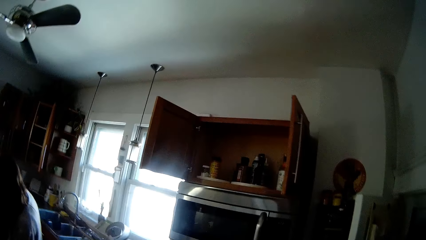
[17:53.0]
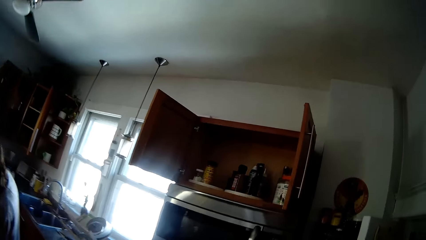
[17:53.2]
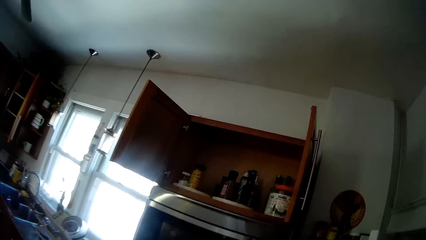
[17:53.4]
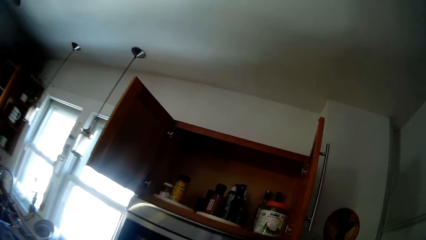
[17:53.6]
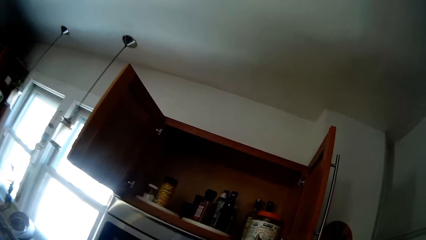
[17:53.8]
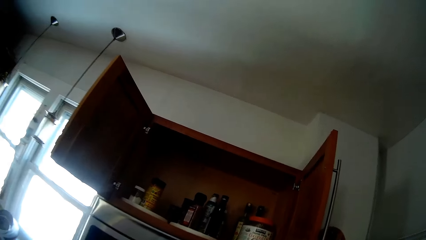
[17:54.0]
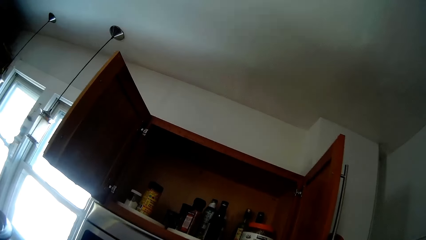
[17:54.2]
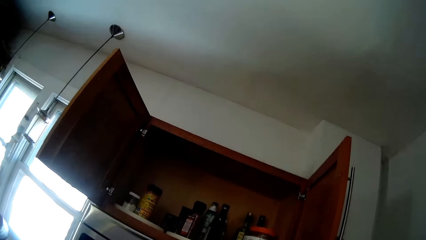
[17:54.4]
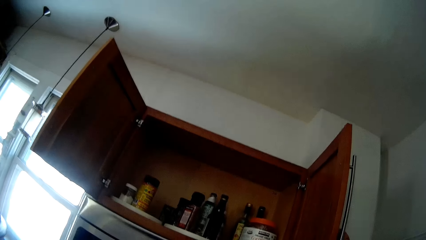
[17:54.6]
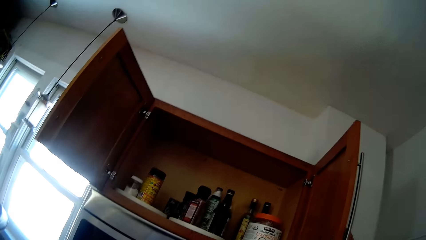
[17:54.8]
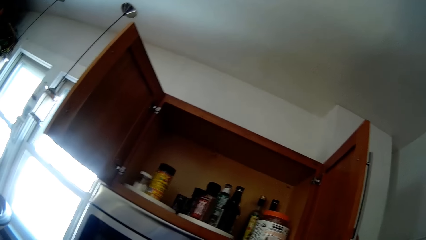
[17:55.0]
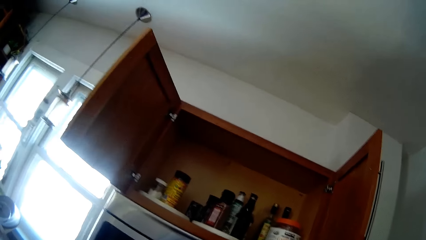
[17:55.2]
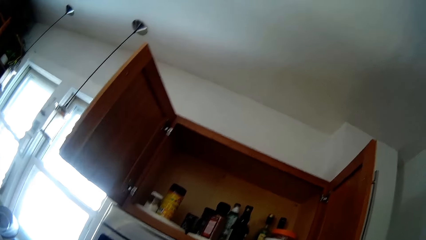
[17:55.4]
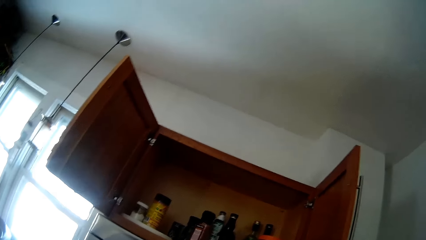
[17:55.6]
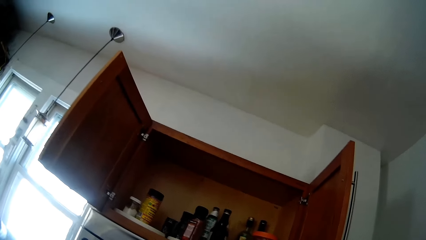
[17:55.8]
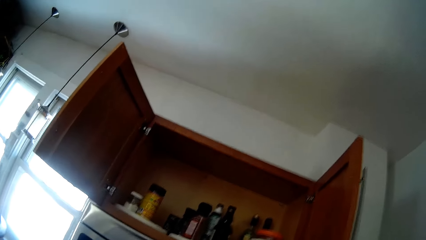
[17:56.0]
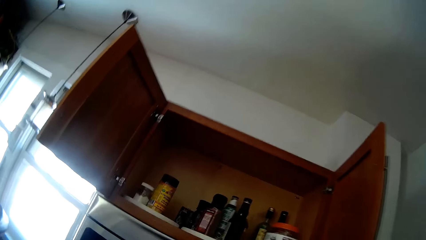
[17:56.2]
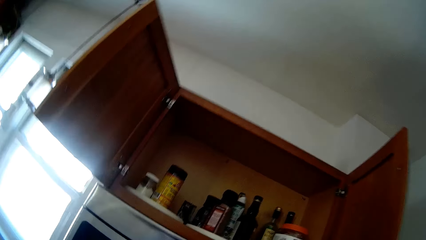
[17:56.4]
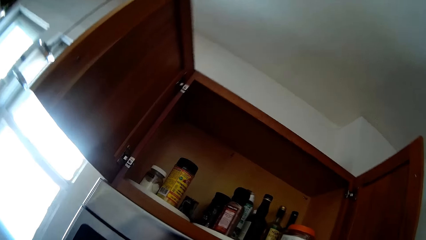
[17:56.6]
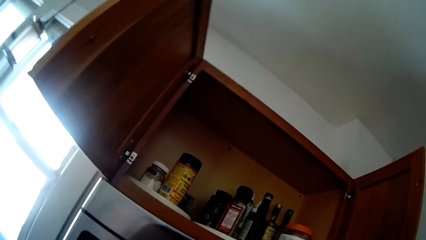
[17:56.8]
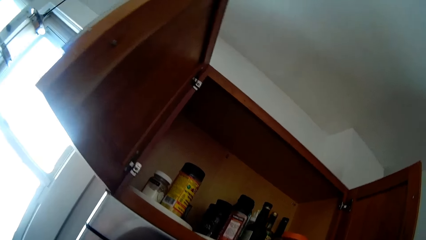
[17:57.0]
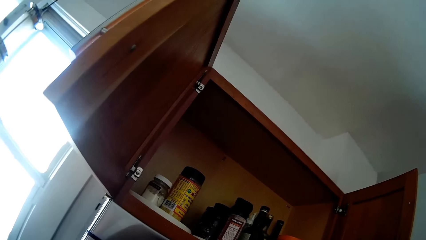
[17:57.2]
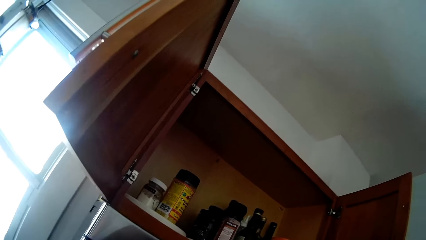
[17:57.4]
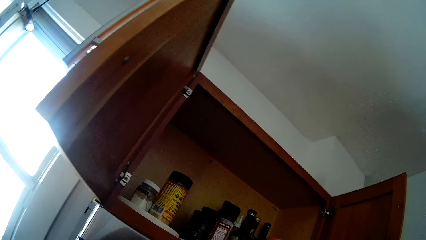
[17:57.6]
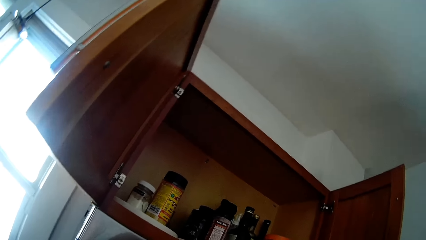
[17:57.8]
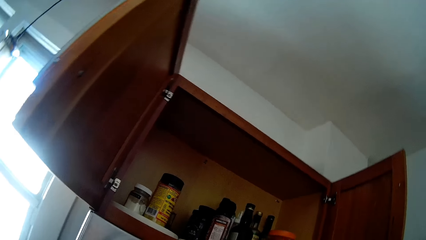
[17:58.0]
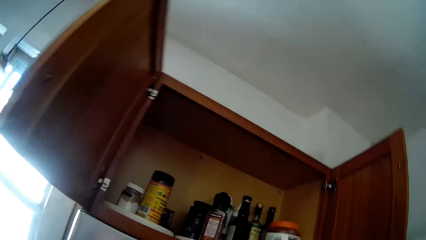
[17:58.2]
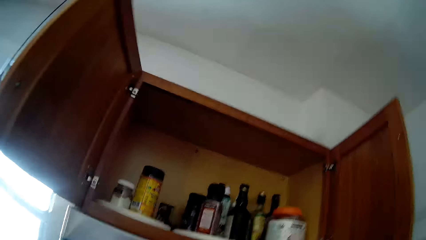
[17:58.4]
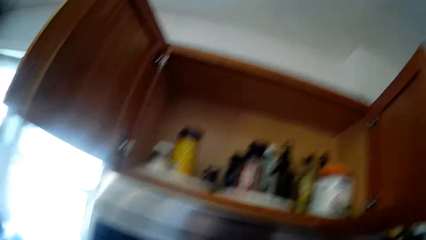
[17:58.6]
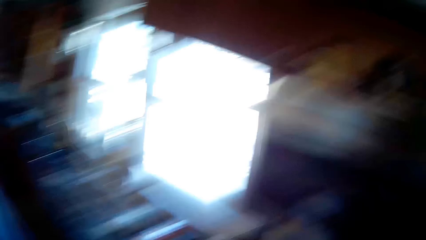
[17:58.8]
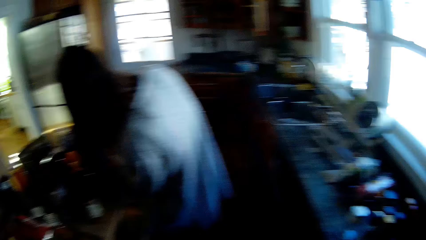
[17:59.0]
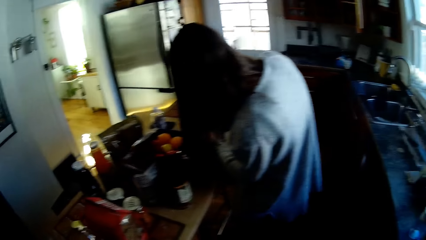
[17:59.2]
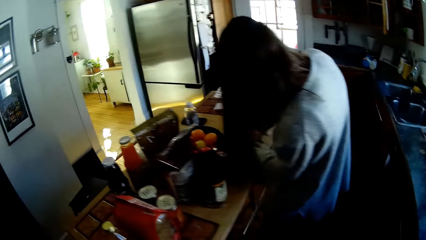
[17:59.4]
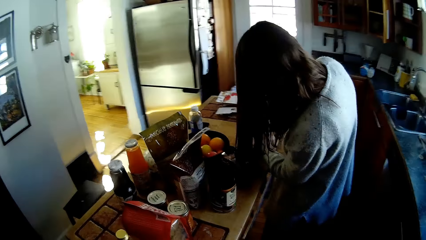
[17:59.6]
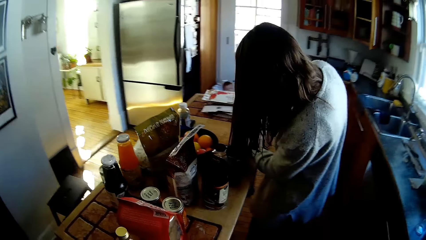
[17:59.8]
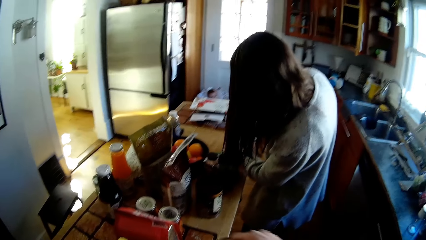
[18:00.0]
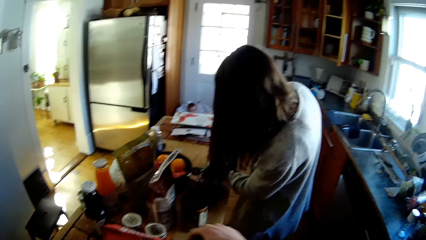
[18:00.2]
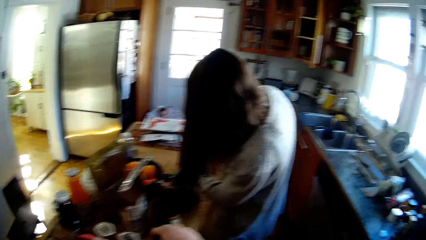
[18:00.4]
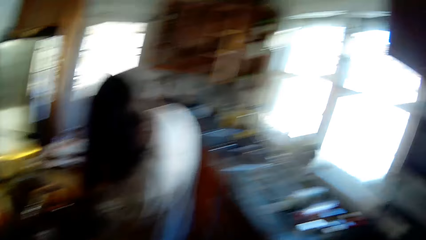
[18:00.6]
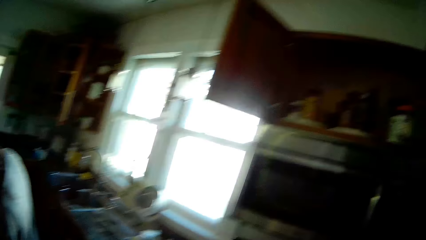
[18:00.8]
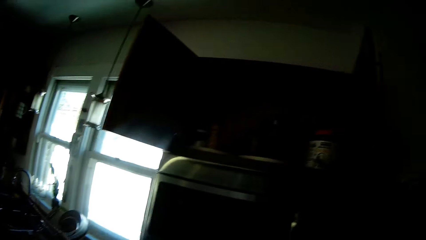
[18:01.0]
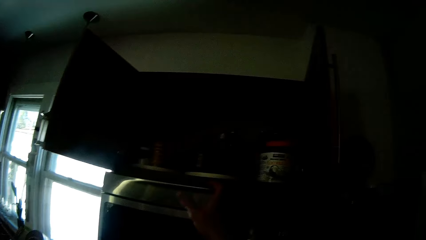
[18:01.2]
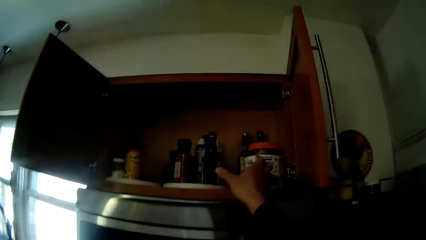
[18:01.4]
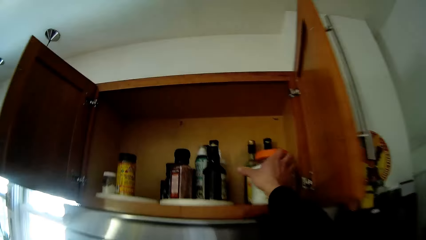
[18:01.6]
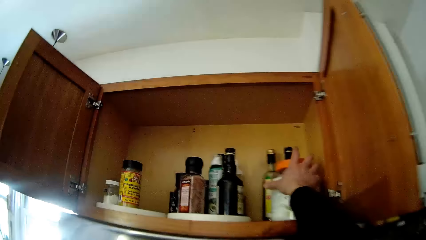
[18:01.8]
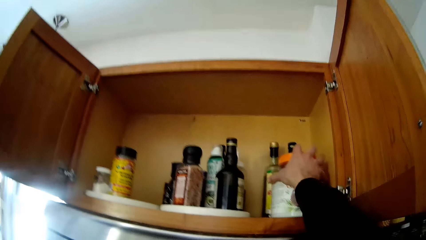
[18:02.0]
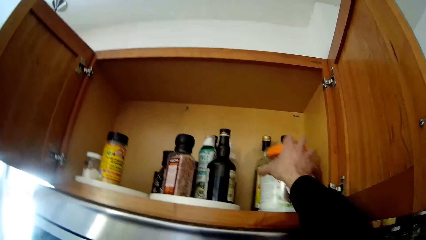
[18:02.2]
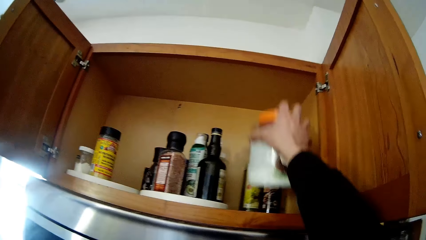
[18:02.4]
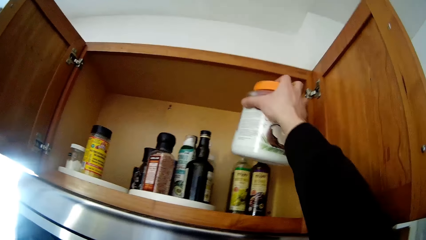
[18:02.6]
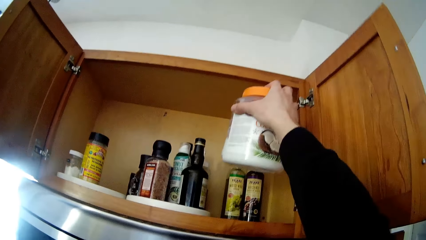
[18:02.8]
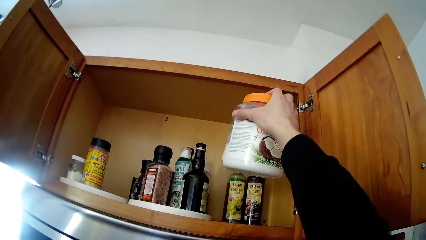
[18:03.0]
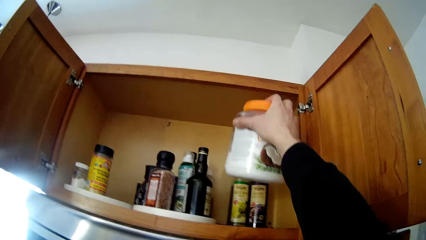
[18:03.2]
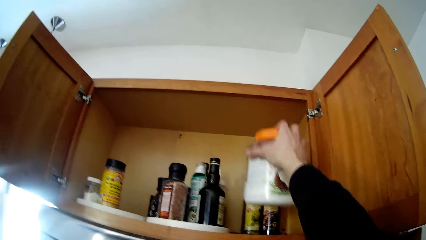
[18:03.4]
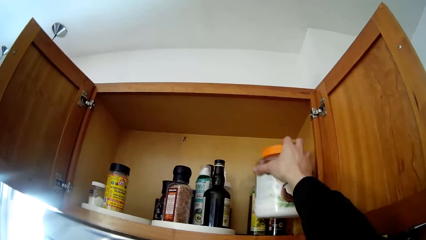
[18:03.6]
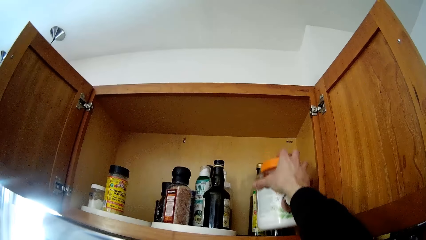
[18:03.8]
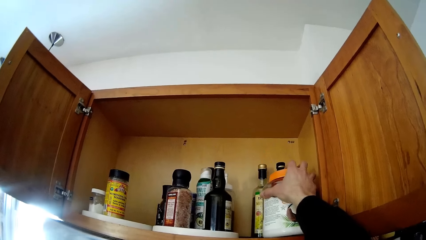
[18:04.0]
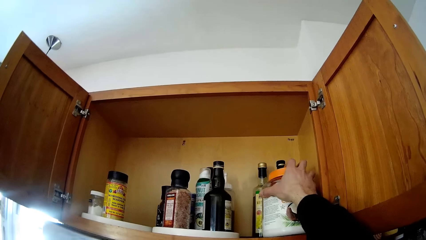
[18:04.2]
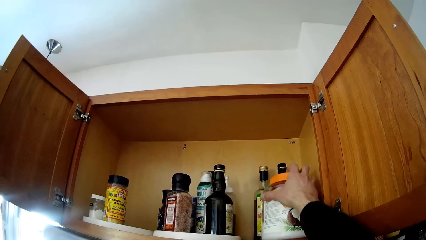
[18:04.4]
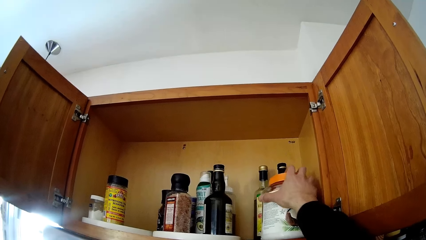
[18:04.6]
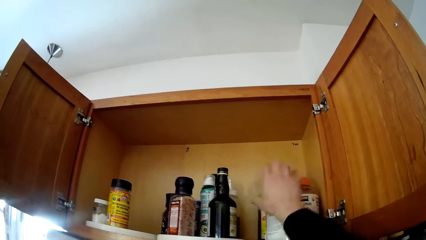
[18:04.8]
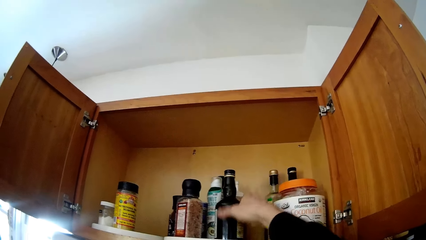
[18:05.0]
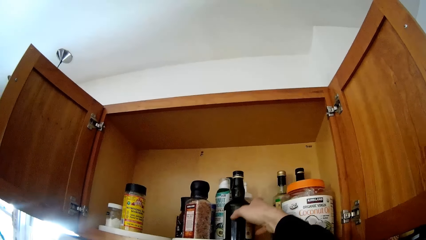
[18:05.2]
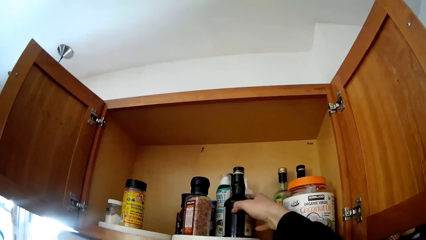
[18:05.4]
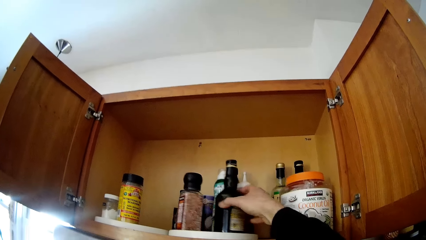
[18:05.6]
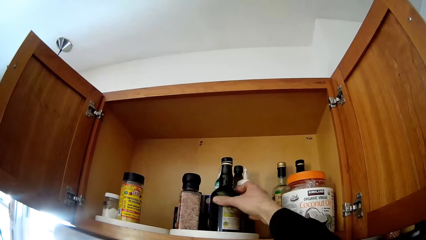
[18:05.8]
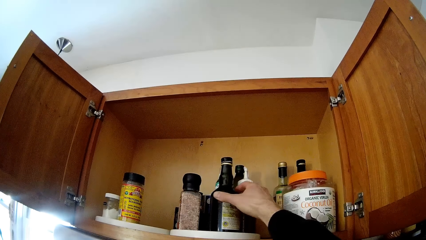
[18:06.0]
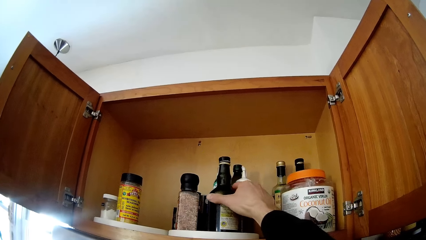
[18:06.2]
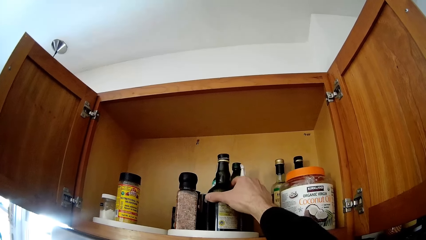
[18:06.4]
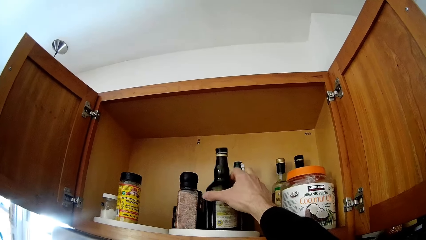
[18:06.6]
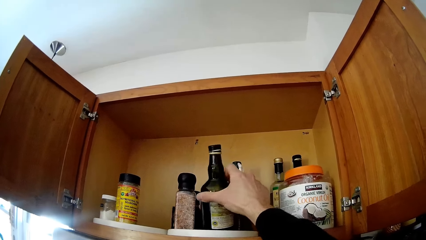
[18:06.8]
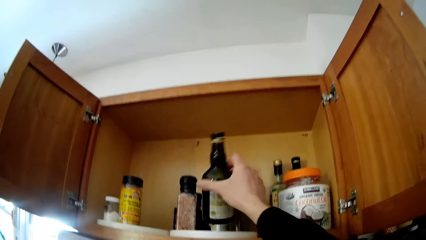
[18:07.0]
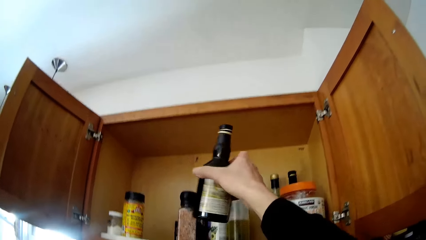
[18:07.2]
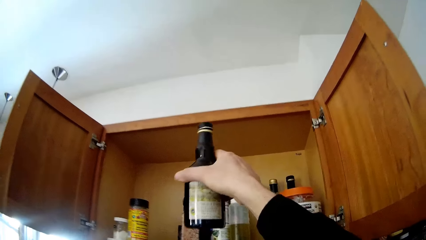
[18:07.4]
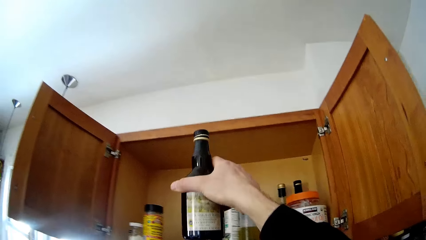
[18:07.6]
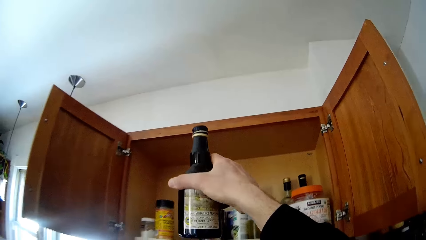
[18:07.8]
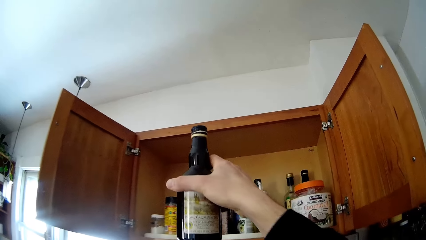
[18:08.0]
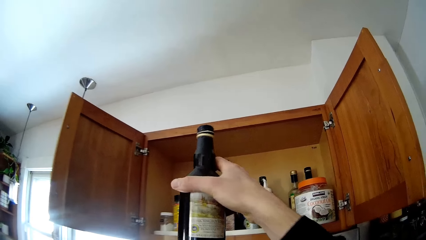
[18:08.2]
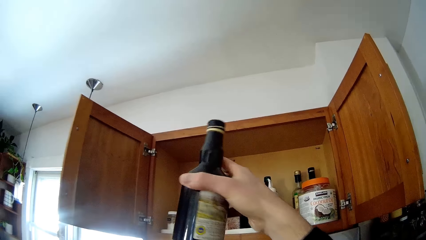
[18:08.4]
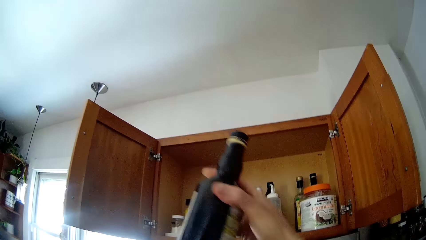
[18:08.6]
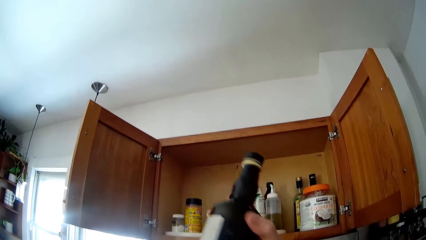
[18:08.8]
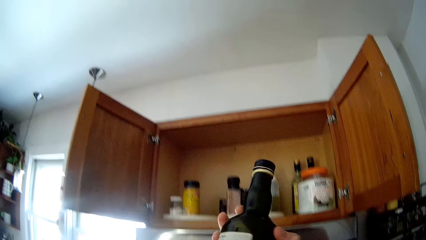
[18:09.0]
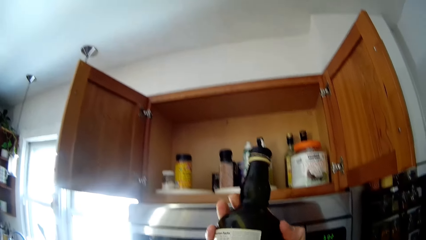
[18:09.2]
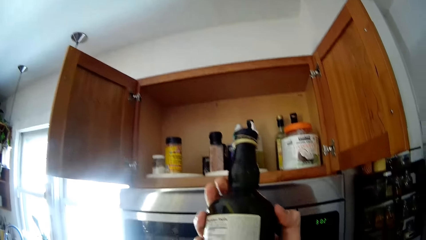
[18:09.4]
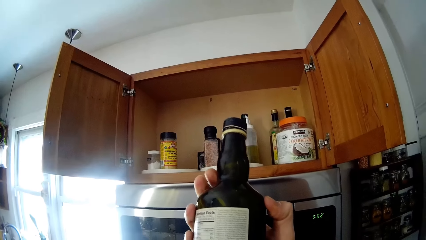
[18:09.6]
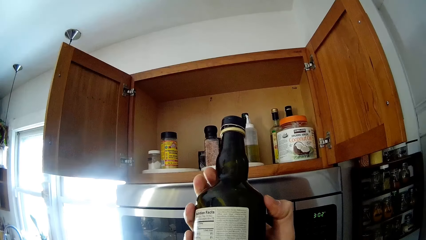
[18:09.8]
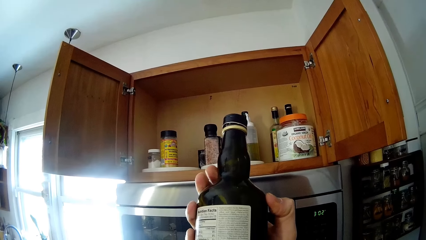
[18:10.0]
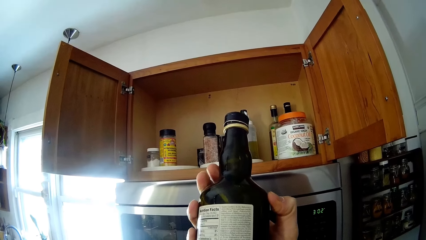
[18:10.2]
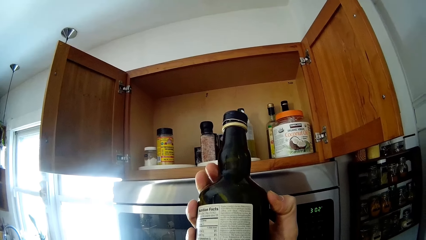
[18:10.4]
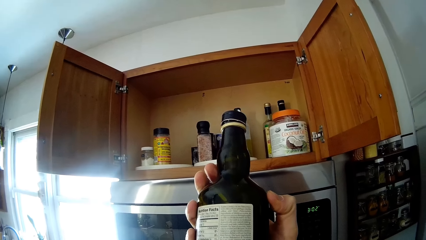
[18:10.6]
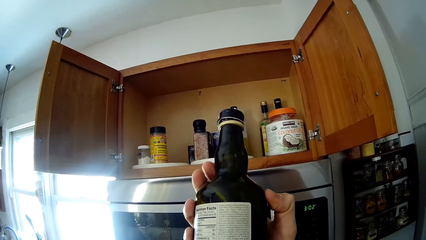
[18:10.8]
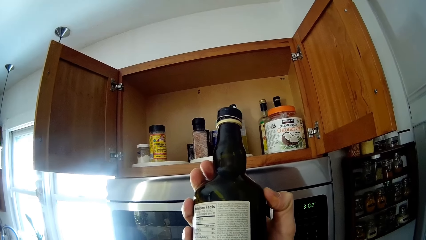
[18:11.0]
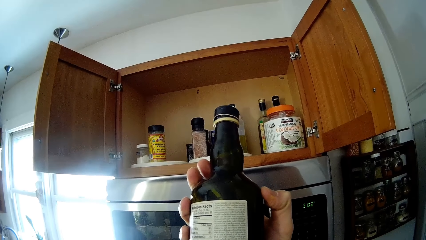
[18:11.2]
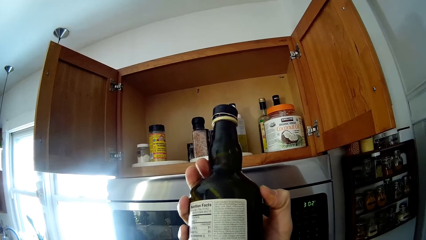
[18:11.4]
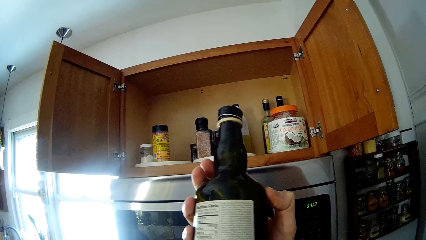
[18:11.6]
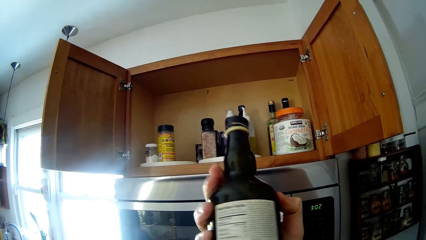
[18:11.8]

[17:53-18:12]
The camera wearer stands on the floor. A woman stands on the floor. The camera wearer places a bottle of oil on the table with his right hand. He carries a jar of coconut oil from a wall cabinet with his right hand. He places the jar of coconut oil in his right hand in the wall cabinet. He carries a bottle of olive oil from the wall cabinet with his right hand. He holds the bottle with his right hand.
